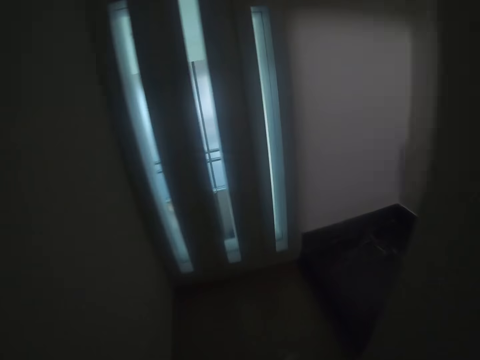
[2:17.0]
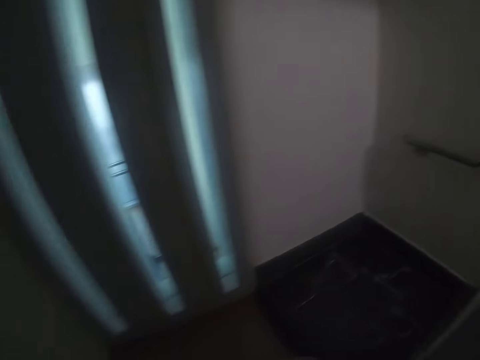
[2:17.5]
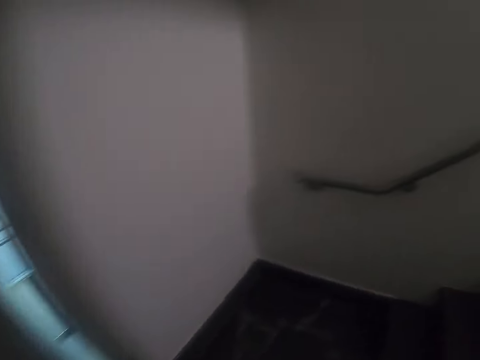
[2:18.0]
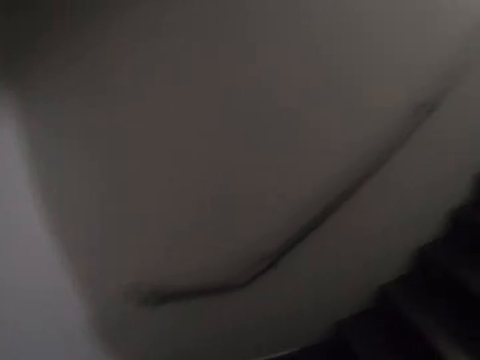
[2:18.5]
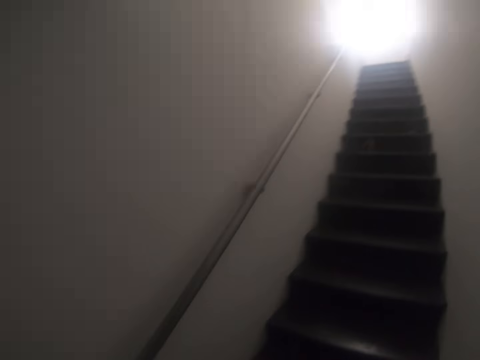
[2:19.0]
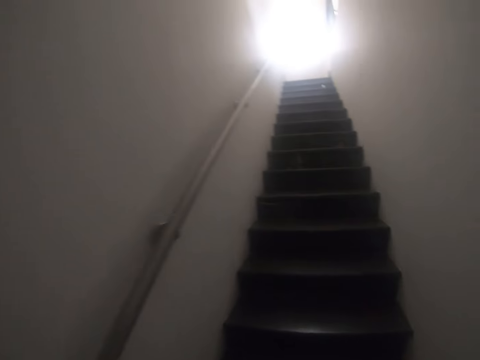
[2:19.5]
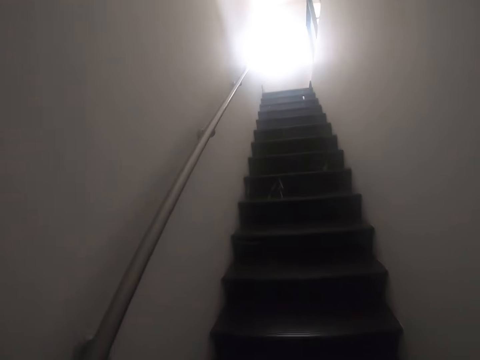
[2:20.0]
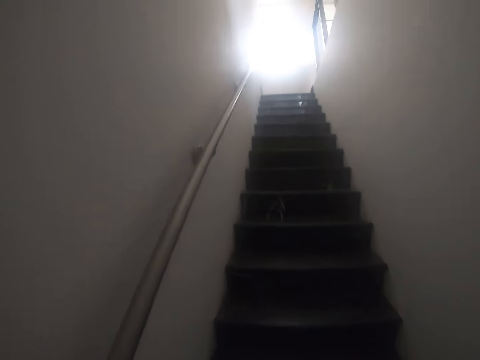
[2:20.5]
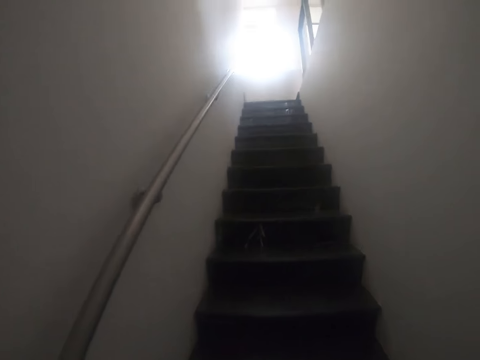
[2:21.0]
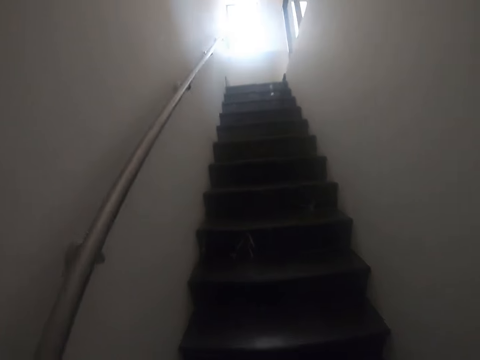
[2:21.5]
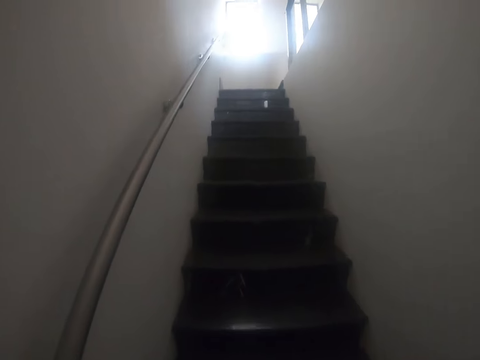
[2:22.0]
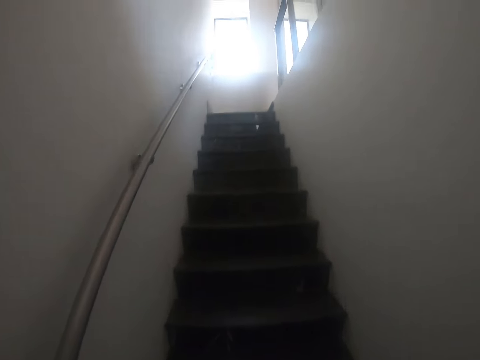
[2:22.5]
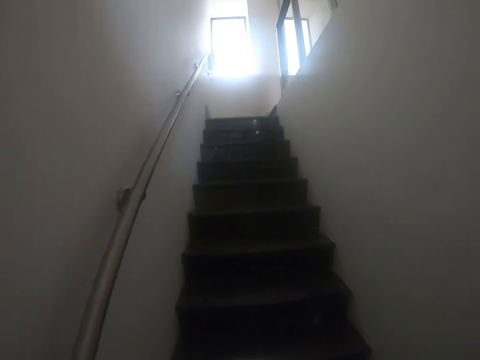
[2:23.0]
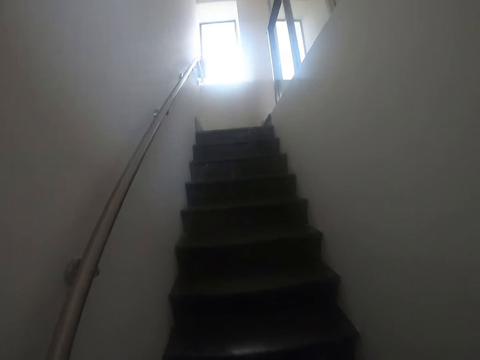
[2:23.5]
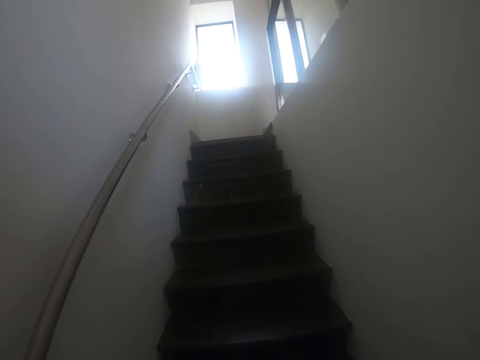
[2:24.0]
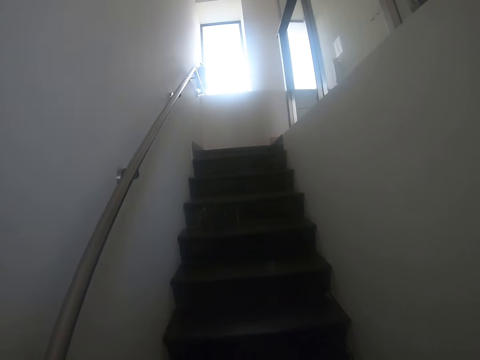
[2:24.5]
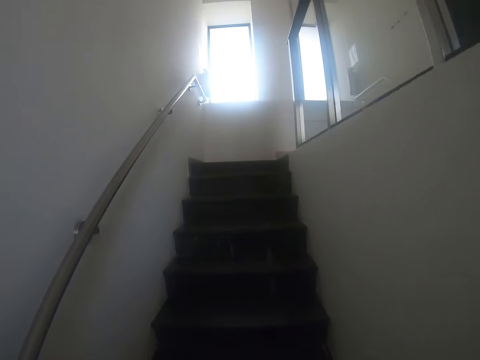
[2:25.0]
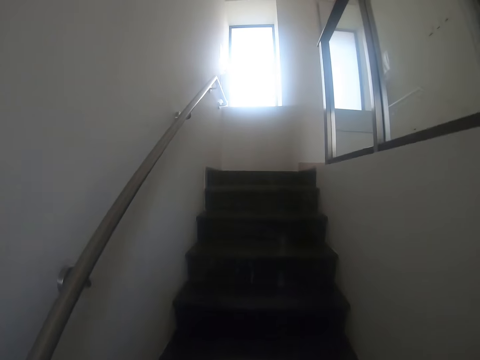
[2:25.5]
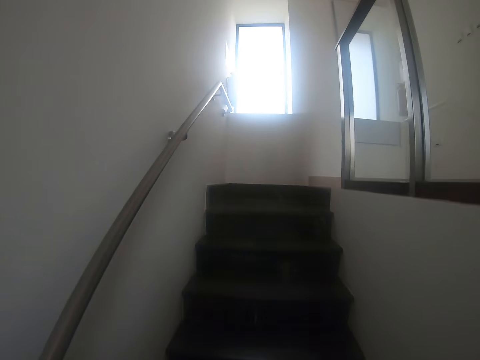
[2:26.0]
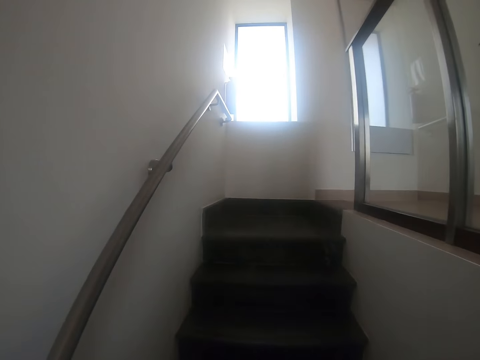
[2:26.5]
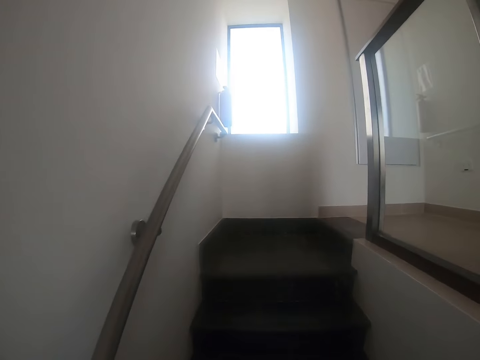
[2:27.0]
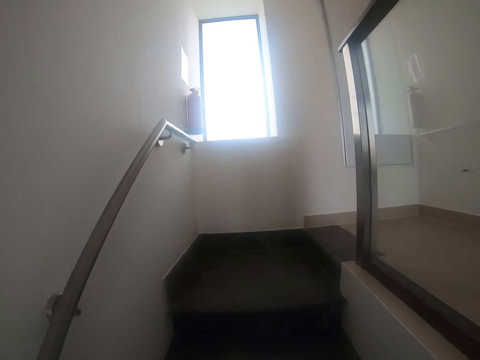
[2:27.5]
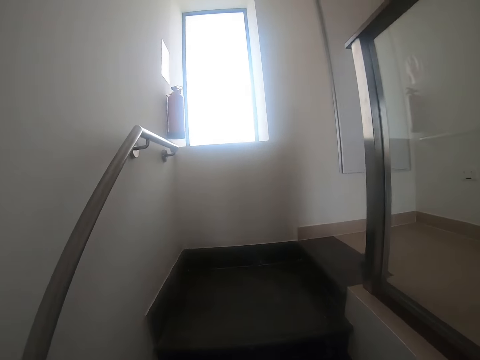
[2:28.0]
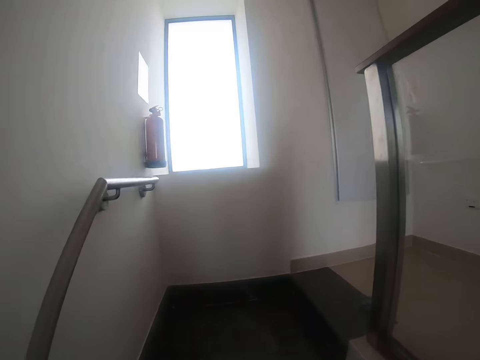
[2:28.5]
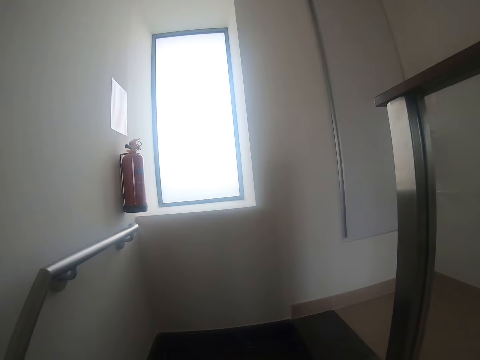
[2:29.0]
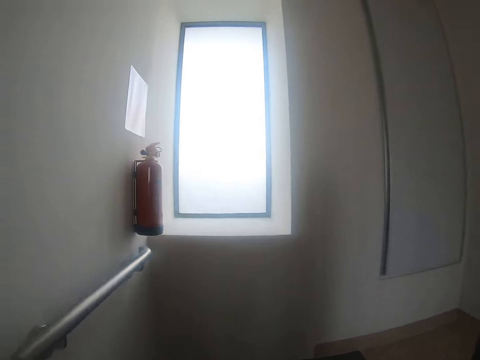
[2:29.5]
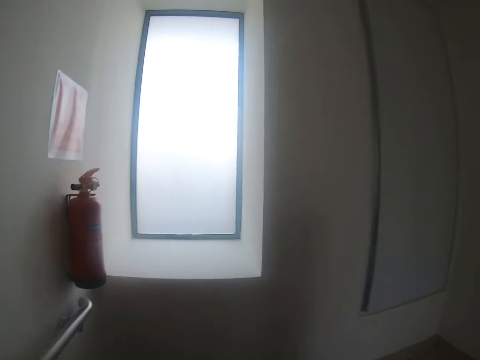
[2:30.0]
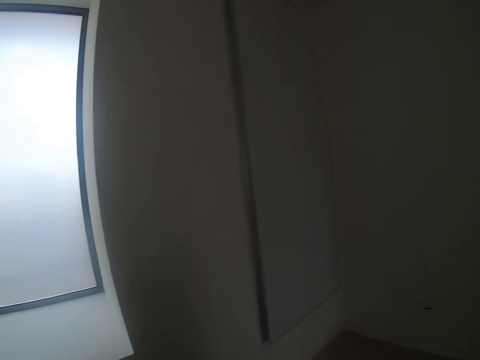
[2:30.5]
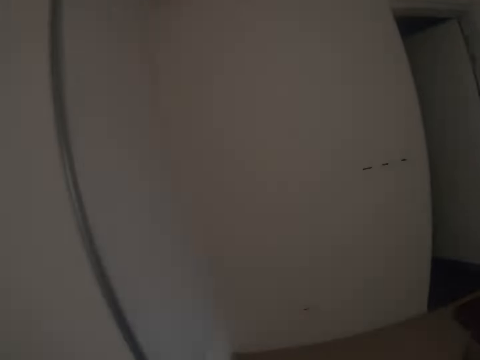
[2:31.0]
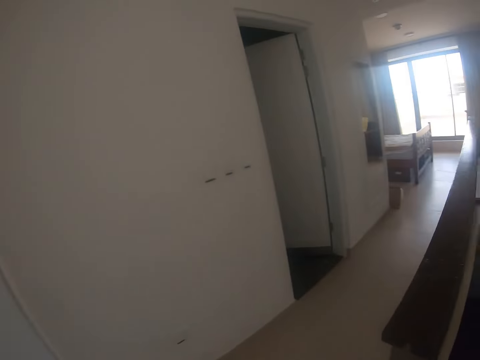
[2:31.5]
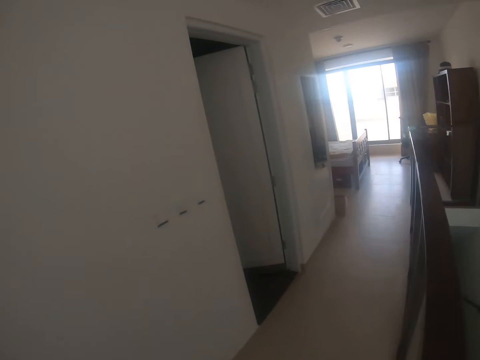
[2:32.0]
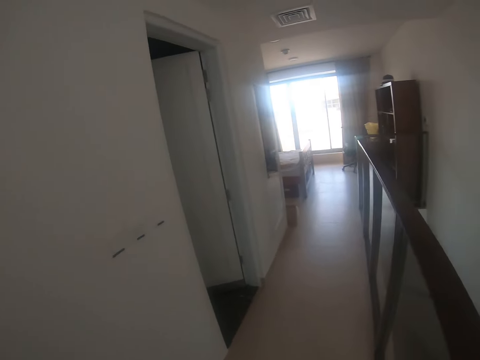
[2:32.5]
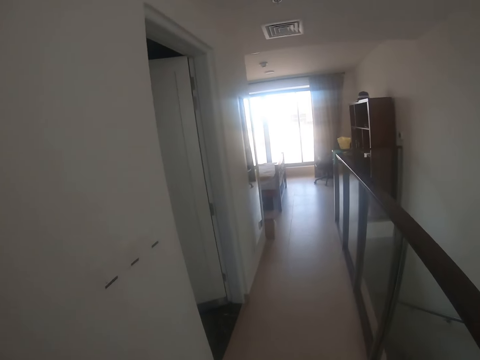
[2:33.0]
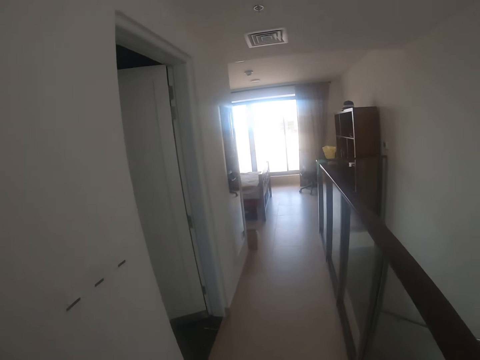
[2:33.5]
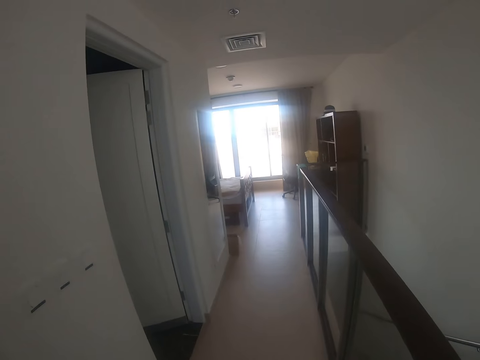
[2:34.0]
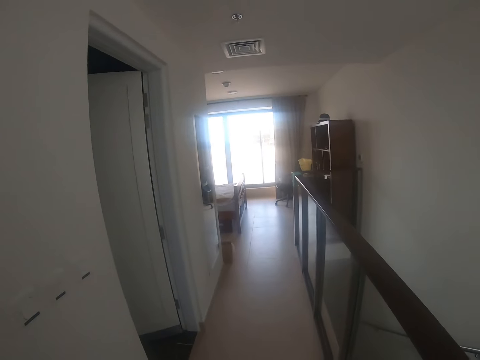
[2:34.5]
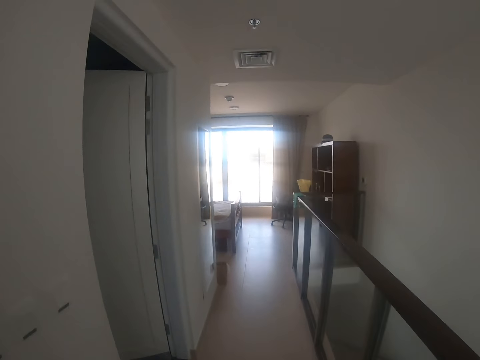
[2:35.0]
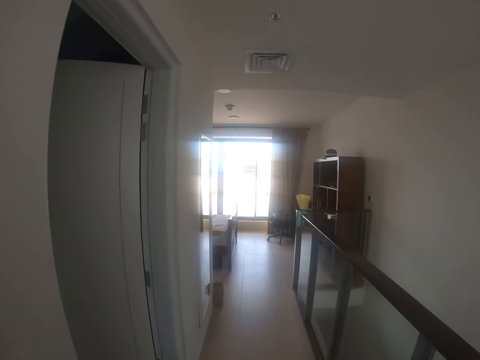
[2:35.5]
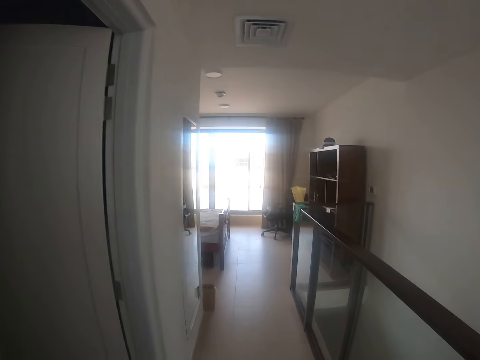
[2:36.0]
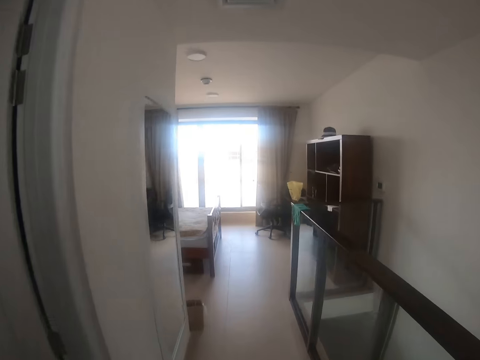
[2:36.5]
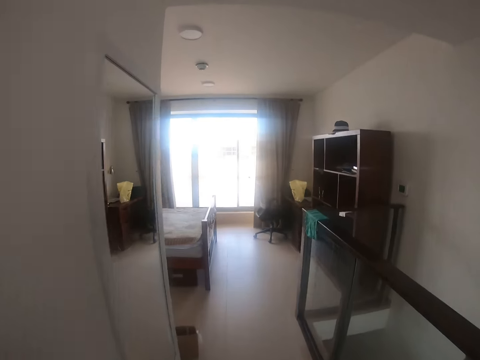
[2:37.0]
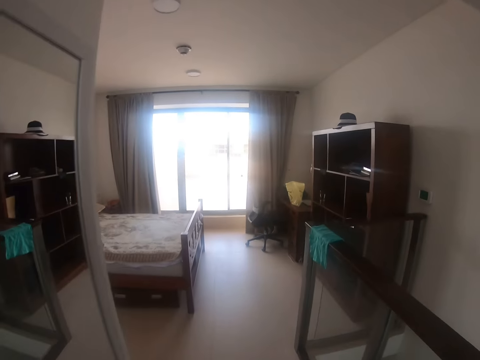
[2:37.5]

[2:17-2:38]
The camera wearer climbs up the staircase. They walk to the bedroom.

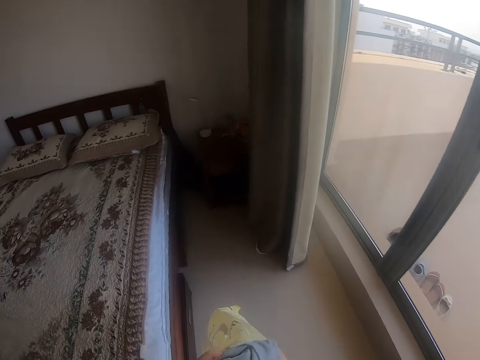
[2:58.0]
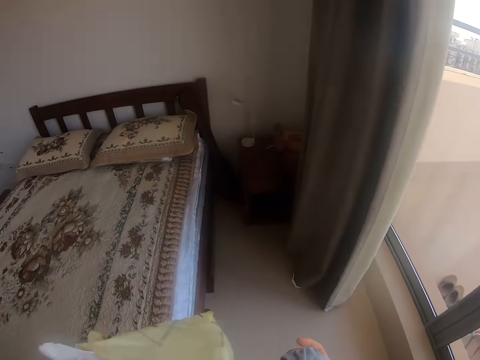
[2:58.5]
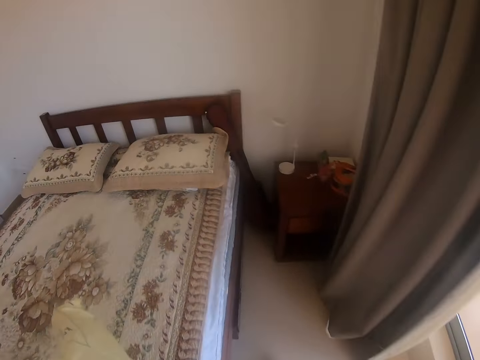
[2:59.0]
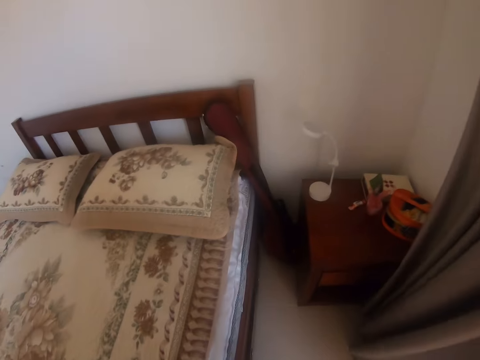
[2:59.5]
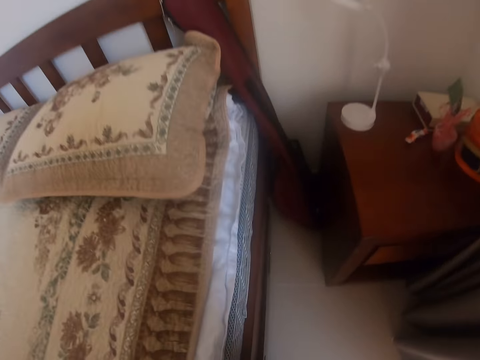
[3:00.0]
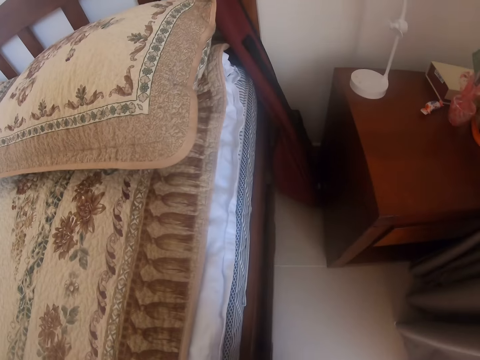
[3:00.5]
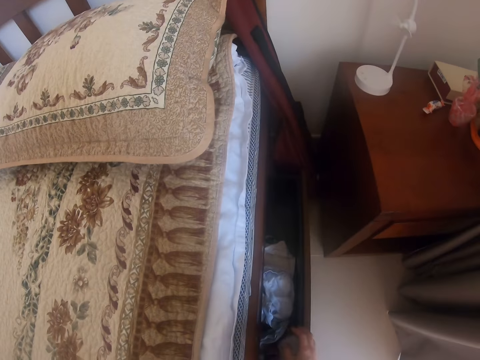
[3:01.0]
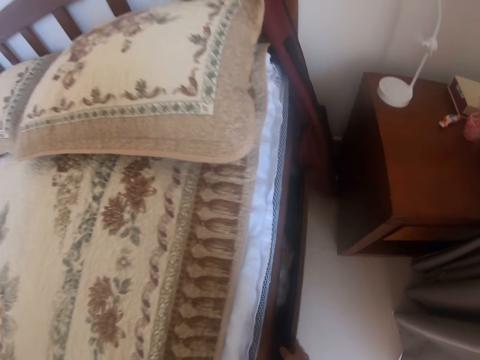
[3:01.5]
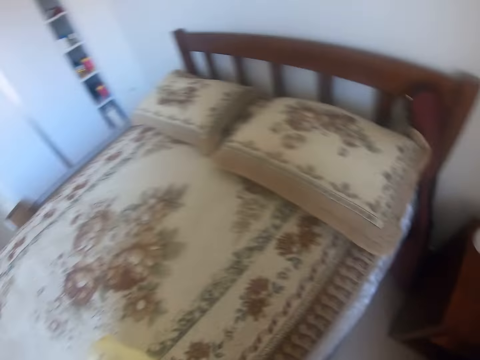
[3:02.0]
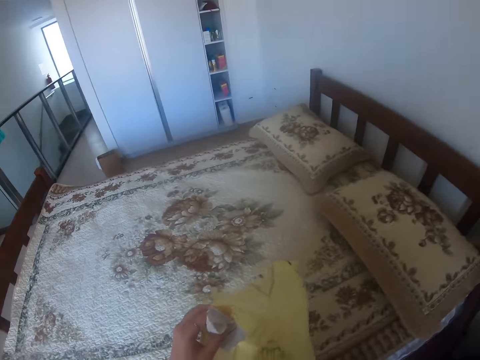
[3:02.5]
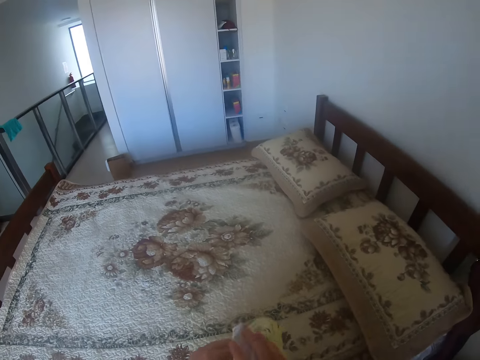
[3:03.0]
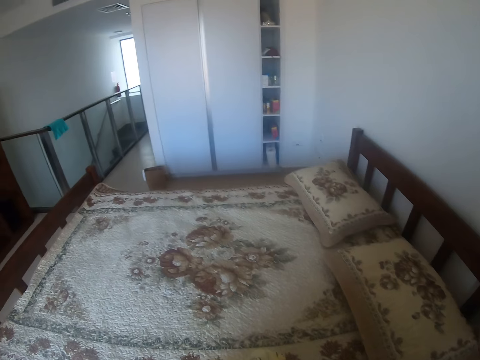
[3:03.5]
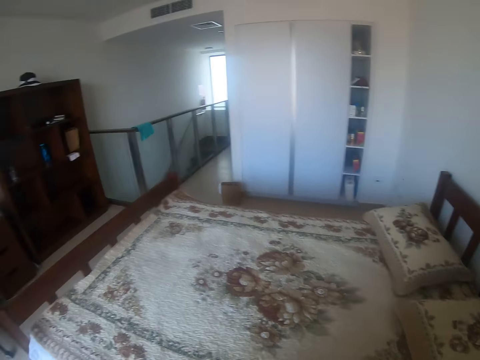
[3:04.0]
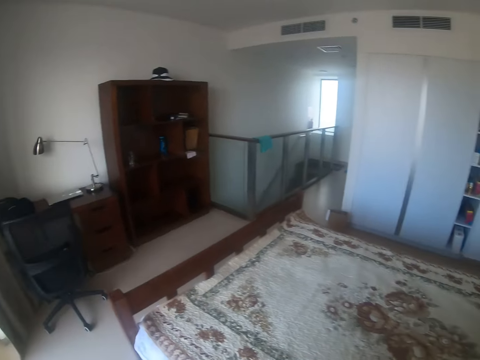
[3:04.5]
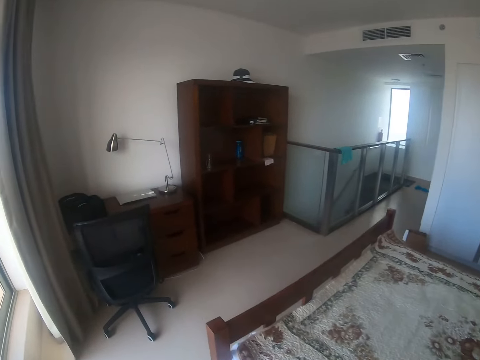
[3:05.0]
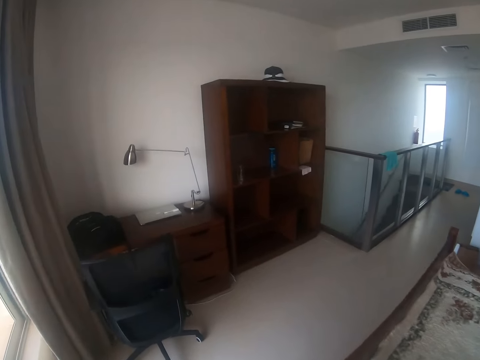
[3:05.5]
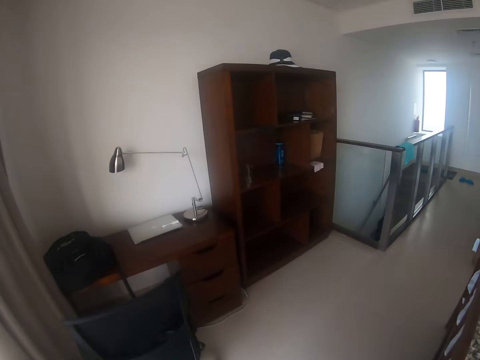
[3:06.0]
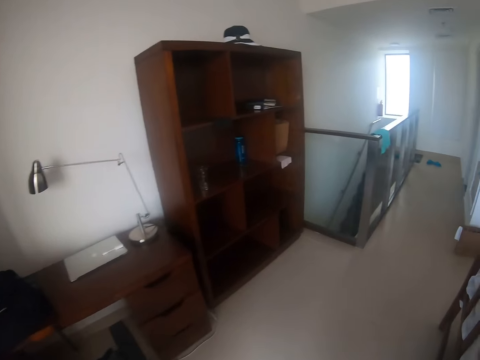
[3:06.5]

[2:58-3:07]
The camera wearer puts the polythene bag on the bed. They open the bed drawer. They walk around the house. They grab the polythene bag. They walk out of the bedroom.
